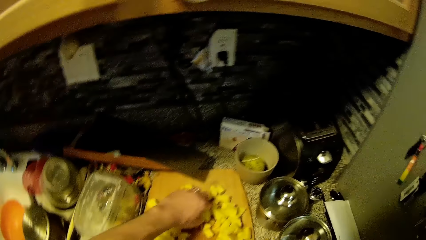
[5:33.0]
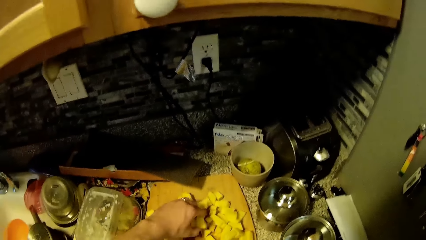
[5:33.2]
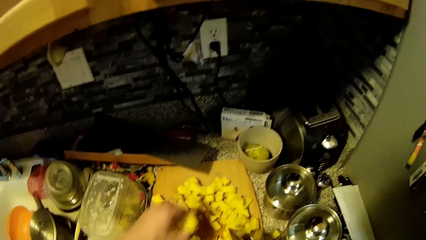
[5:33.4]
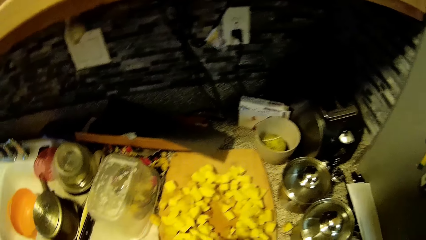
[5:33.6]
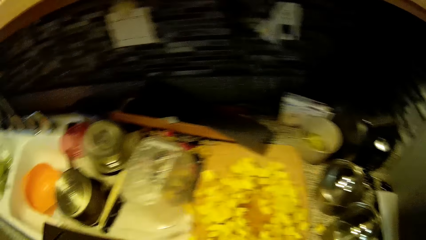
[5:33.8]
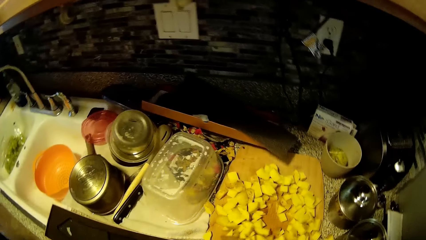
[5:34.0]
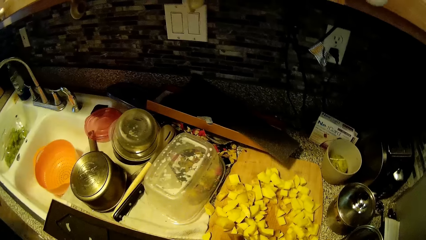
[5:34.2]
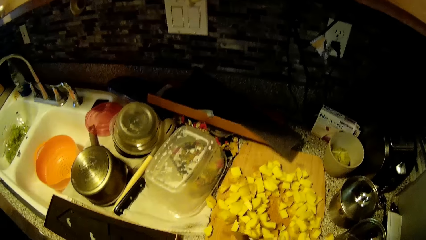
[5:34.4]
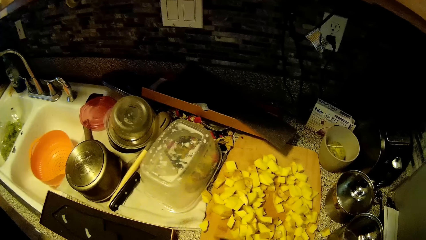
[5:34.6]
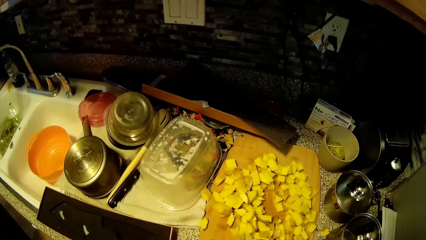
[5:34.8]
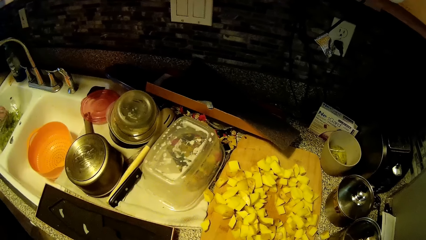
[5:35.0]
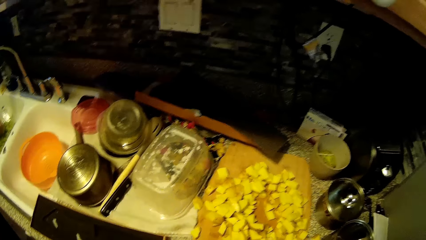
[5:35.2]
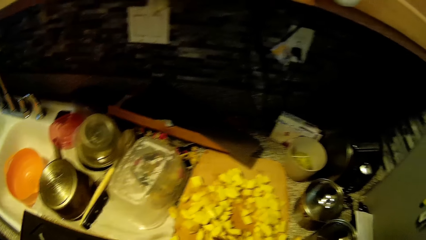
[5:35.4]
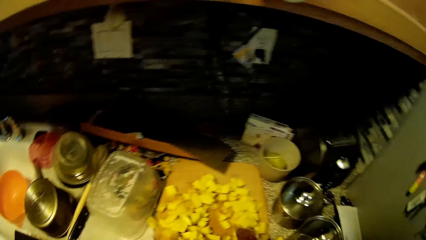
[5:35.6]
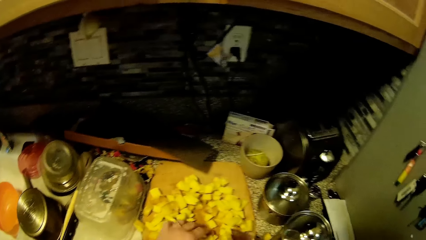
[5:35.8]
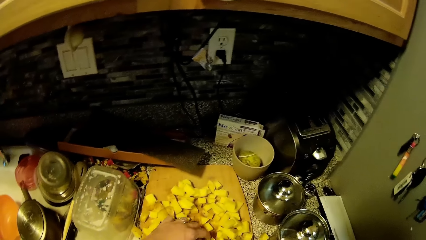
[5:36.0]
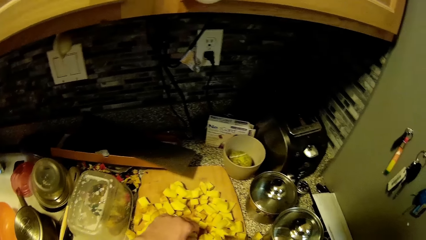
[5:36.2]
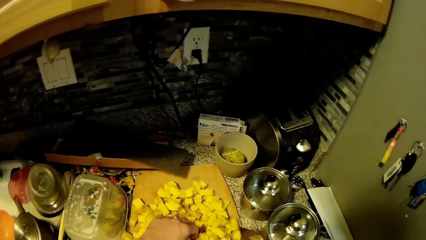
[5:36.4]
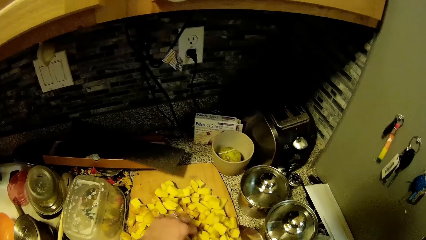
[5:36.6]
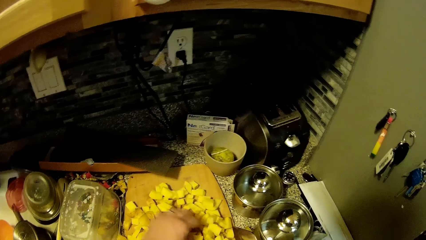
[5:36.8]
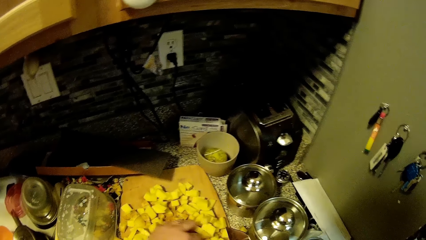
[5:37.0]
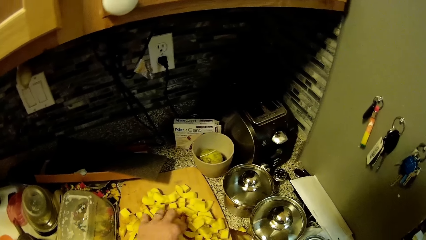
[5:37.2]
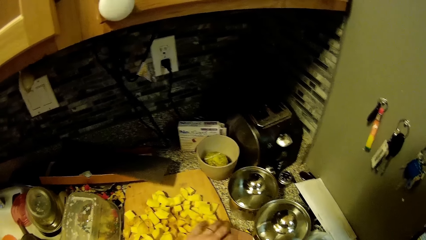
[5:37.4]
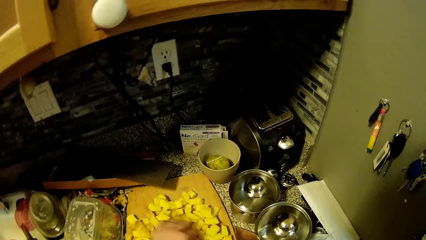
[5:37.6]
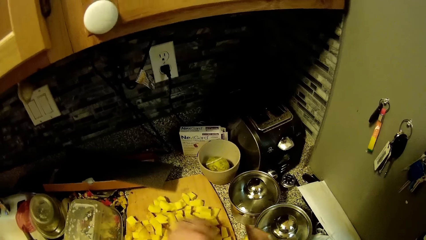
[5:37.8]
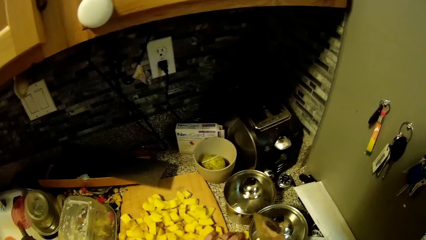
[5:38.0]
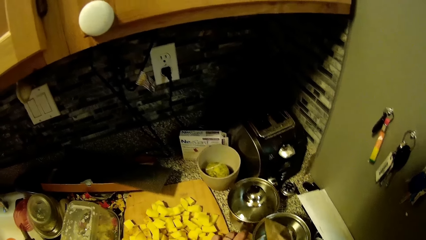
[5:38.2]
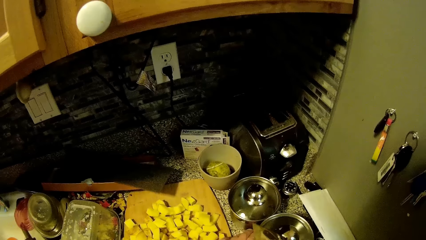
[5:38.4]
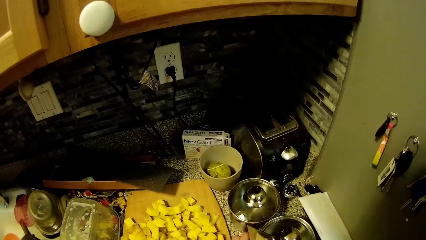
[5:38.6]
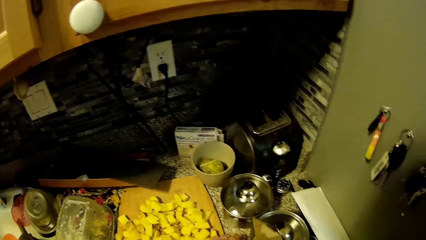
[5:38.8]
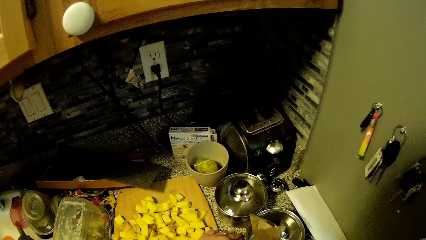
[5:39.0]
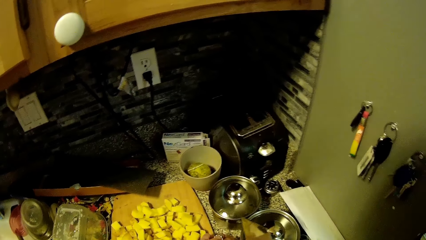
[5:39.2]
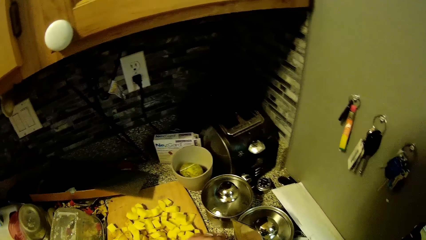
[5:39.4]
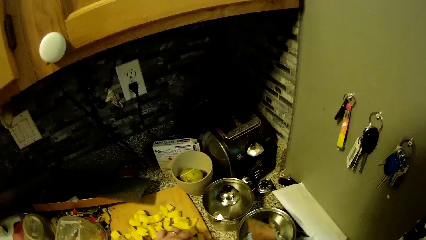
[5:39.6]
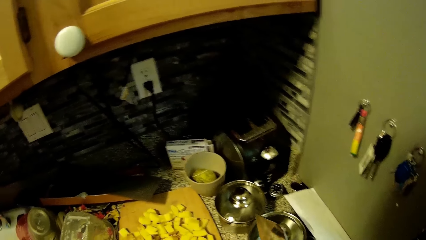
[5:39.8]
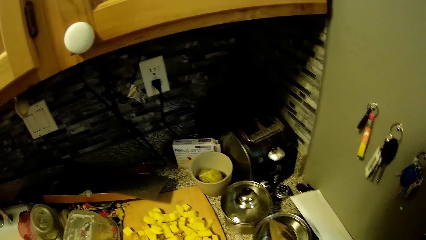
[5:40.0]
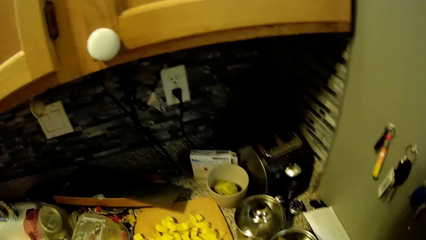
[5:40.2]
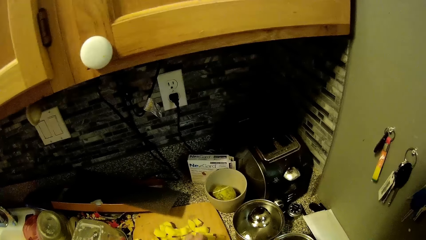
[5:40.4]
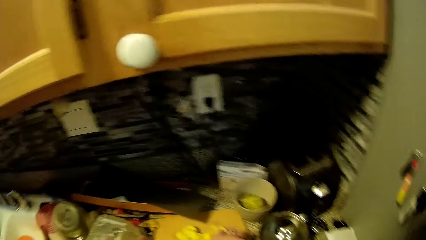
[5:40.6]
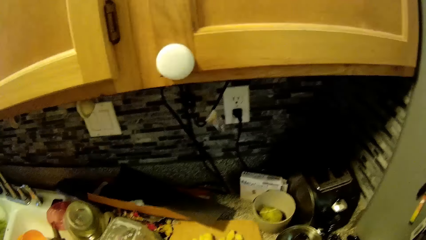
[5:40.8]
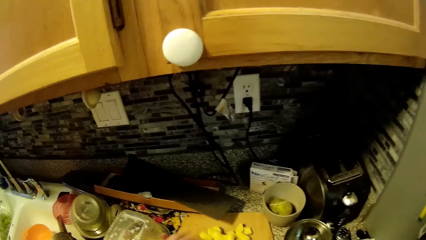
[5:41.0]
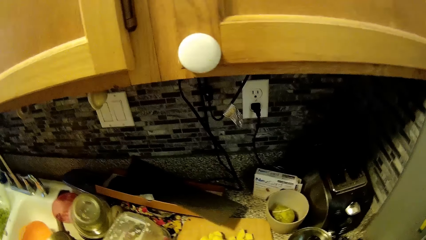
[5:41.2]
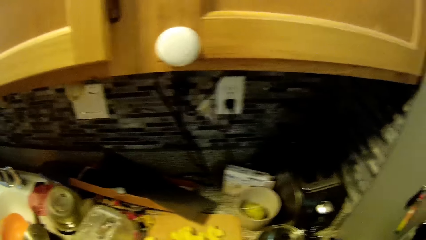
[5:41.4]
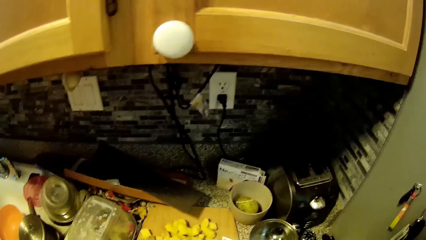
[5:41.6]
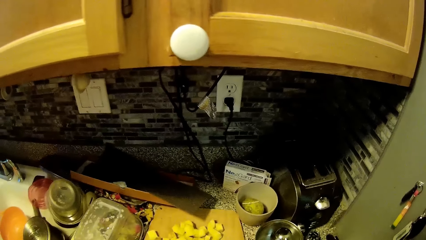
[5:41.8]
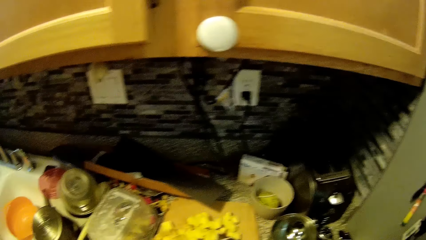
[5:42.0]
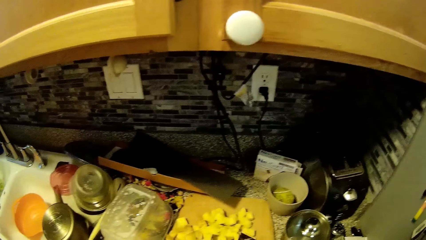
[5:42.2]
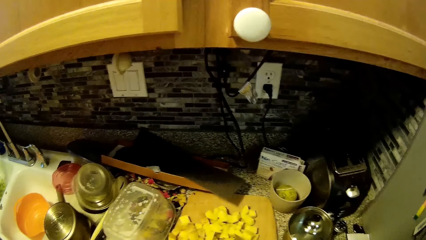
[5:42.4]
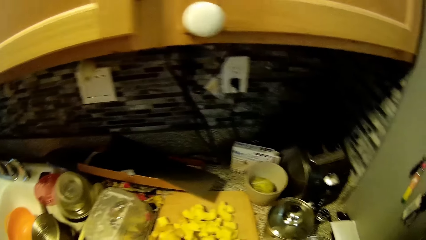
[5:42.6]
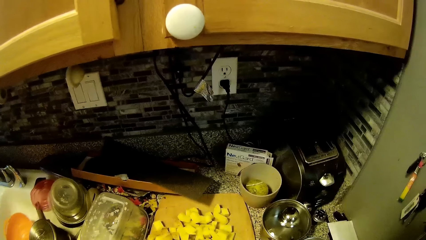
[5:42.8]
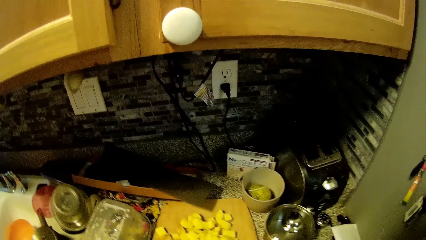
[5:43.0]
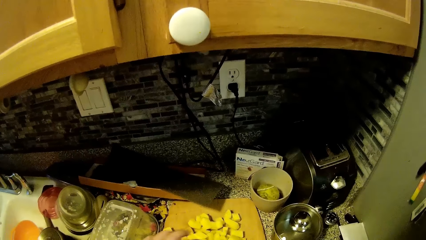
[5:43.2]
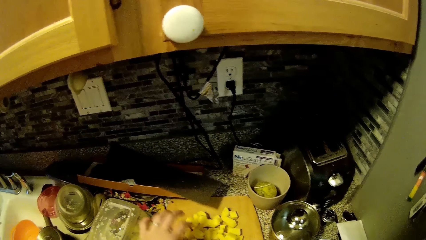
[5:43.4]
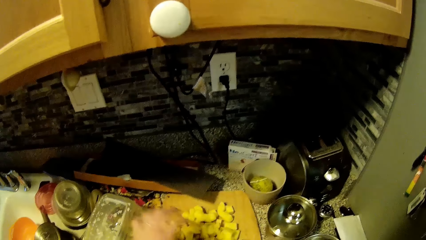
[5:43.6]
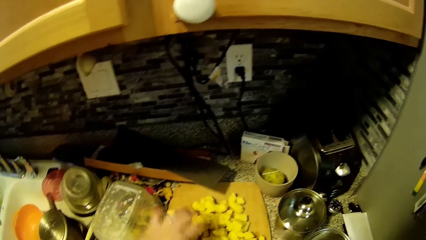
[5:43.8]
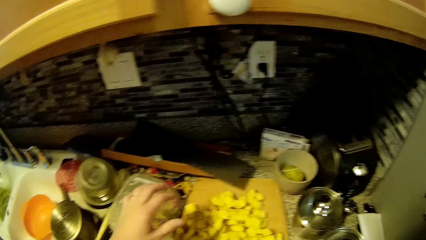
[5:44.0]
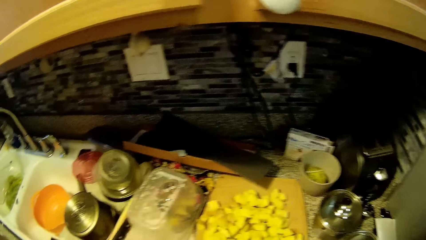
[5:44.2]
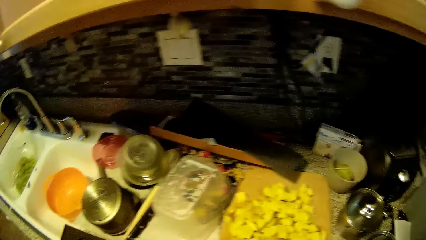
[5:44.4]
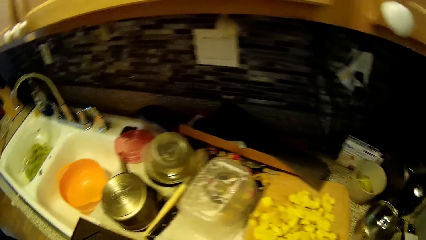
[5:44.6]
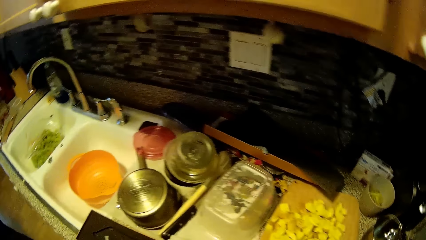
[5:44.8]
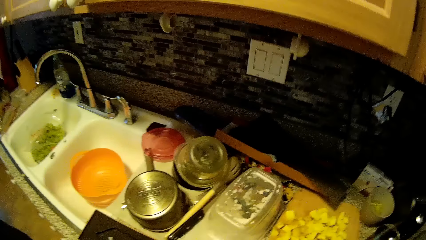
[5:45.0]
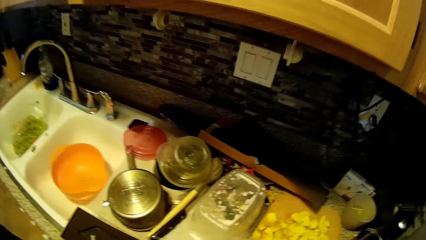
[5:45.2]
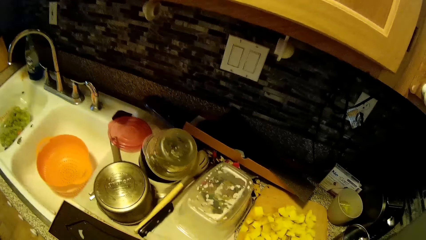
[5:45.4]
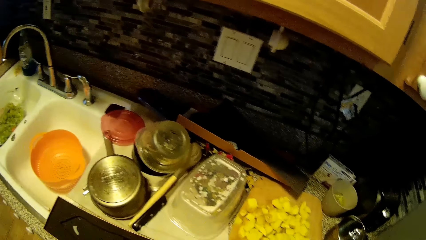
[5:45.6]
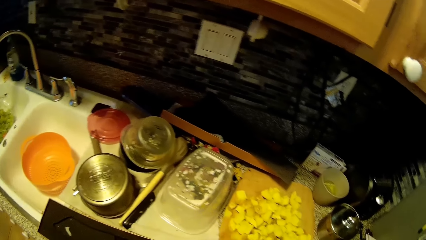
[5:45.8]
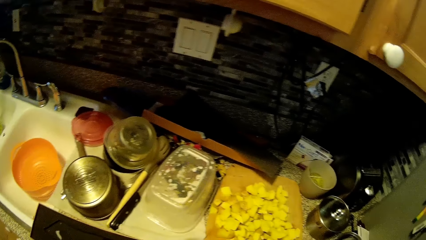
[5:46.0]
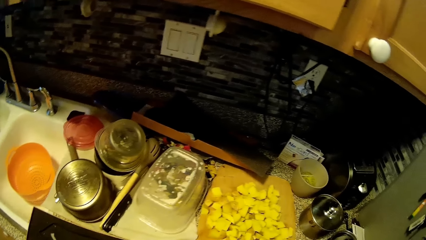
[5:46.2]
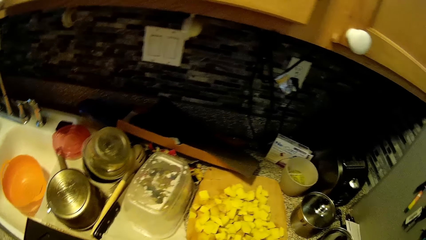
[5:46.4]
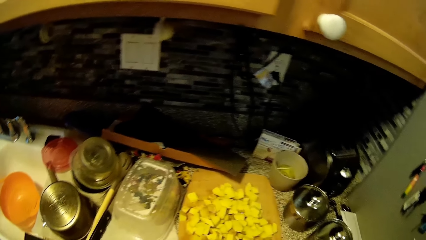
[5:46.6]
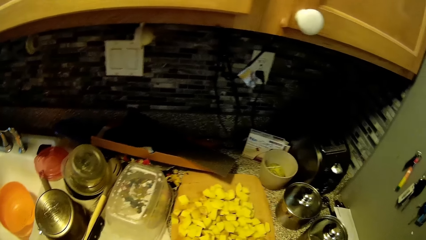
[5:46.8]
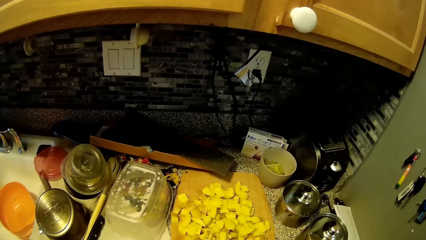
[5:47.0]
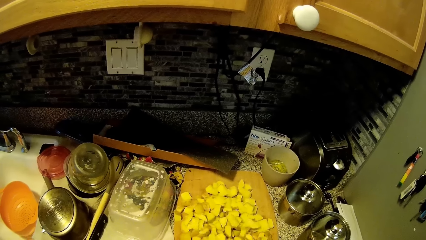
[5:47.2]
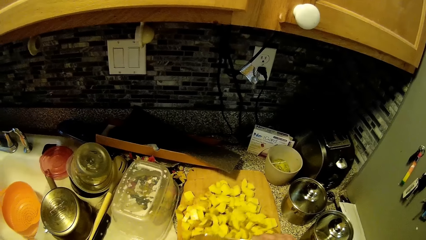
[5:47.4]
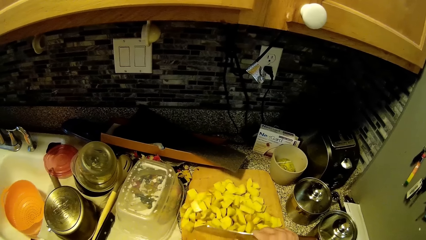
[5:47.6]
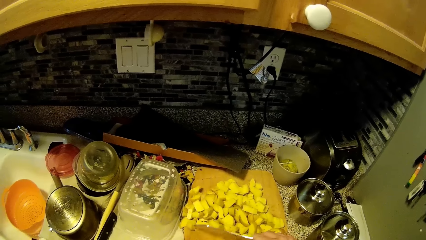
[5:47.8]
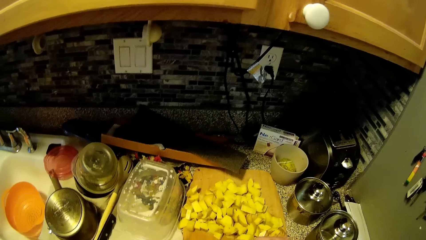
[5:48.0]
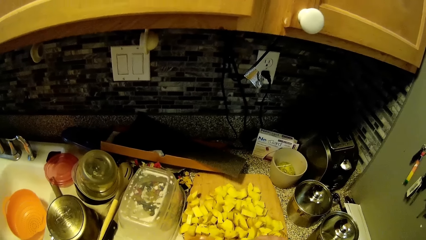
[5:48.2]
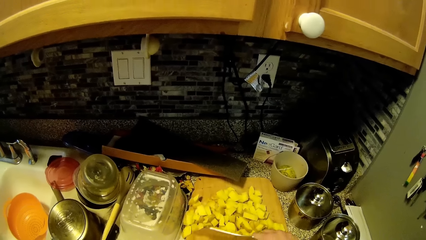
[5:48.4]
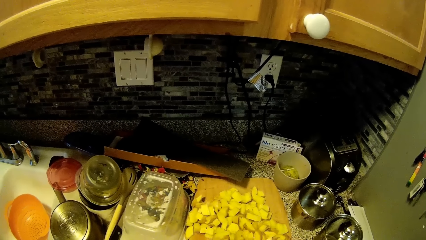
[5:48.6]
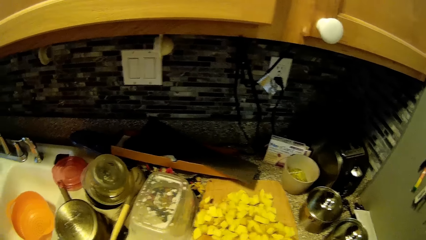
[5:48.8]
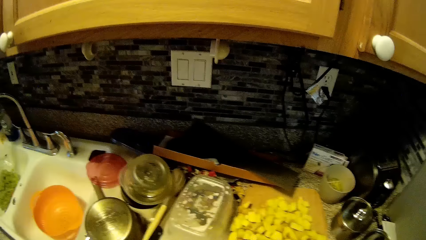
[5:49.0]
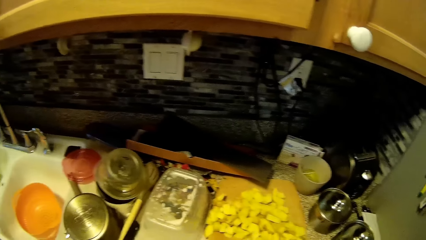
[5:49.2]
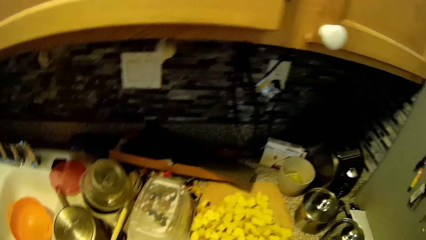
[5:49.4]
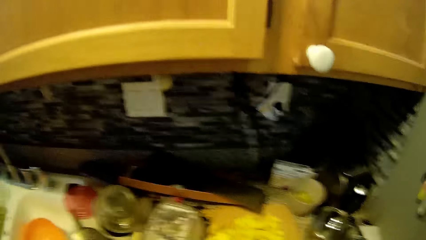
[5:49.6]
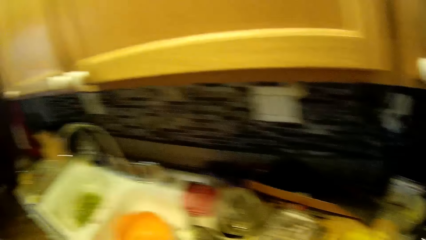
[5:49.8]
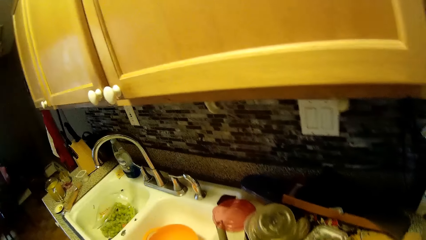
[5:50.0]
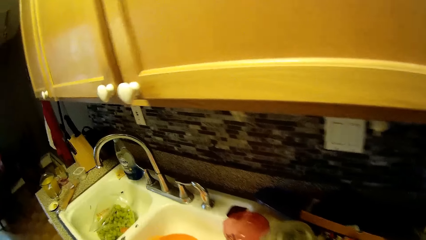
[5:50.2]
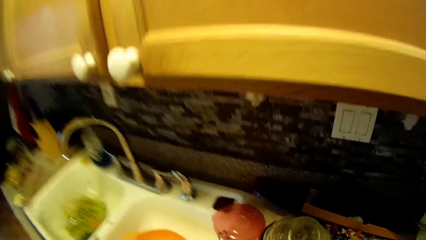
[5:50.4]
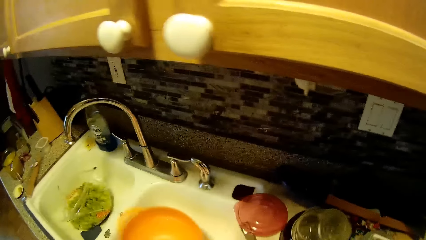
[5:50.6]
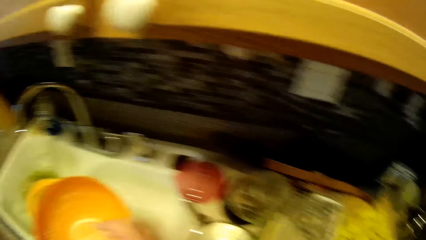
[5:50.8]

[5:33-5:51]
The camera wearer chops the potato. They talk. They take the potato. They spread the potatoes. They move the potatoes. They push the cooking metal. They talk. They spread the potatoes. A woman talks. The camera wearer interacts with the woman. They push the potatoes with a knife. They chop the potato.
